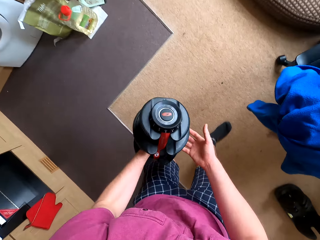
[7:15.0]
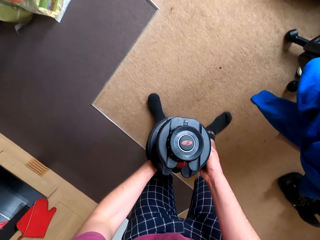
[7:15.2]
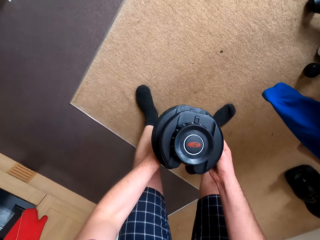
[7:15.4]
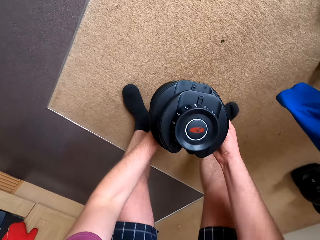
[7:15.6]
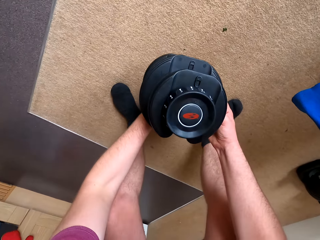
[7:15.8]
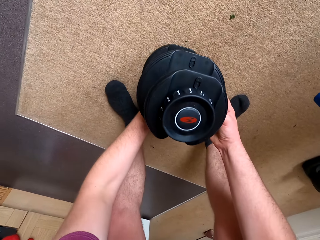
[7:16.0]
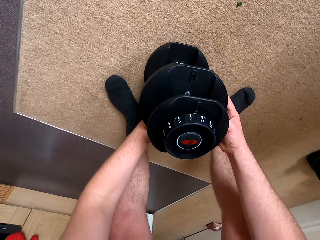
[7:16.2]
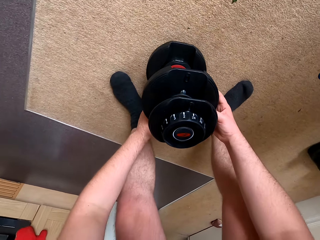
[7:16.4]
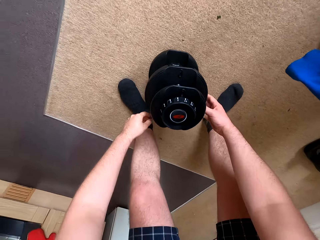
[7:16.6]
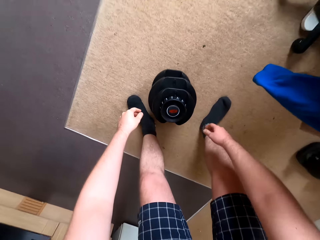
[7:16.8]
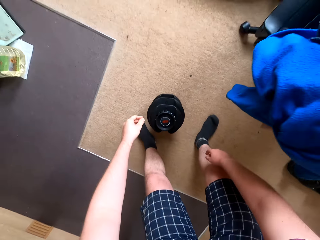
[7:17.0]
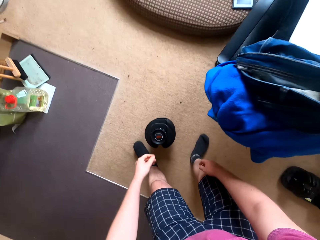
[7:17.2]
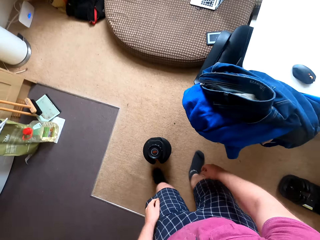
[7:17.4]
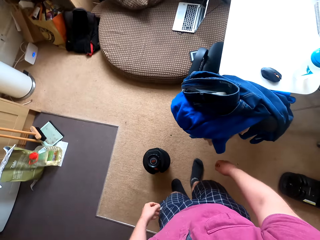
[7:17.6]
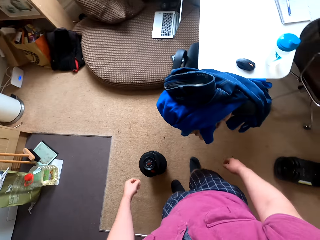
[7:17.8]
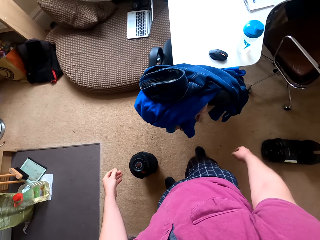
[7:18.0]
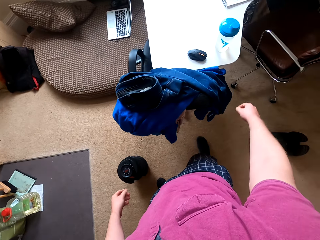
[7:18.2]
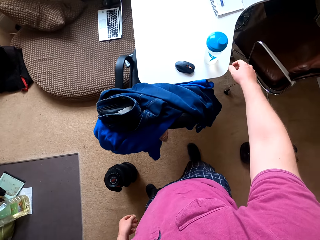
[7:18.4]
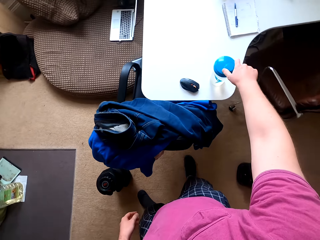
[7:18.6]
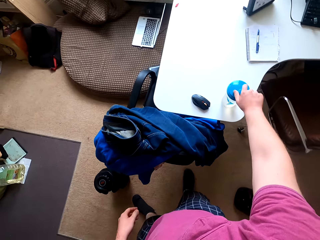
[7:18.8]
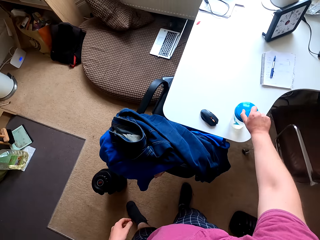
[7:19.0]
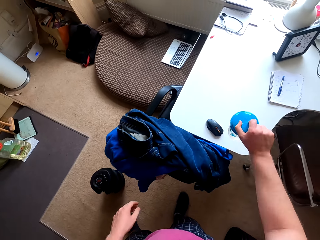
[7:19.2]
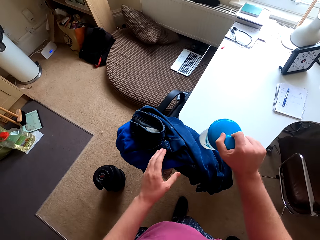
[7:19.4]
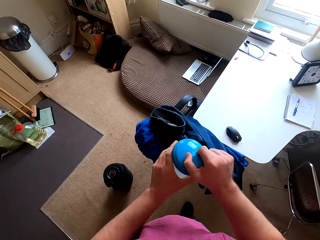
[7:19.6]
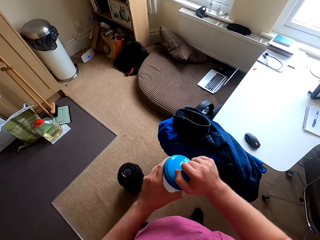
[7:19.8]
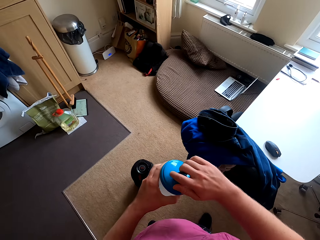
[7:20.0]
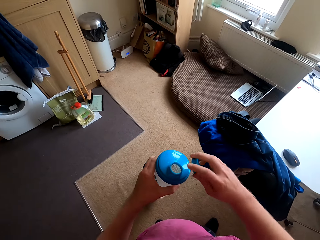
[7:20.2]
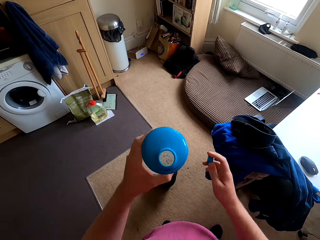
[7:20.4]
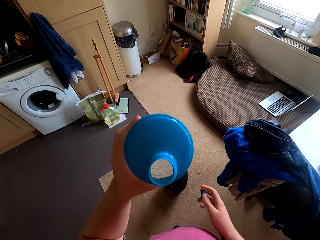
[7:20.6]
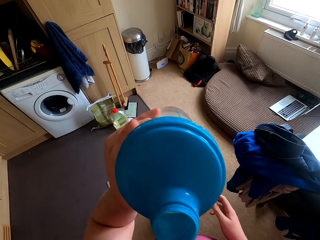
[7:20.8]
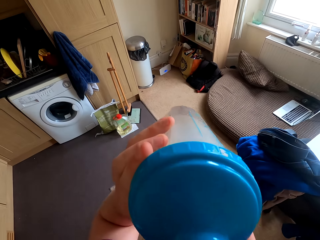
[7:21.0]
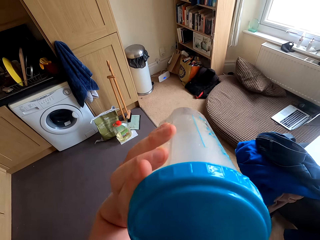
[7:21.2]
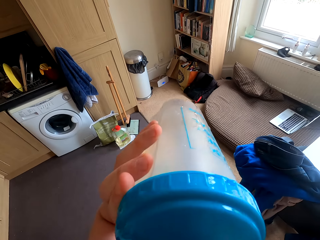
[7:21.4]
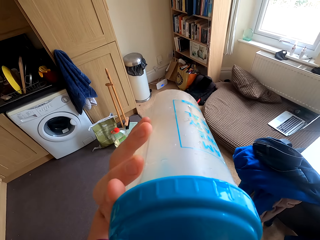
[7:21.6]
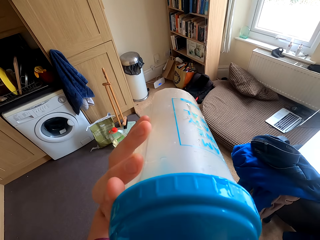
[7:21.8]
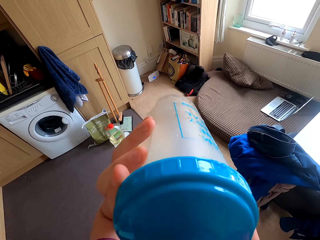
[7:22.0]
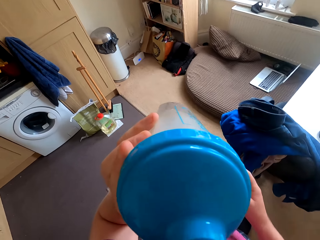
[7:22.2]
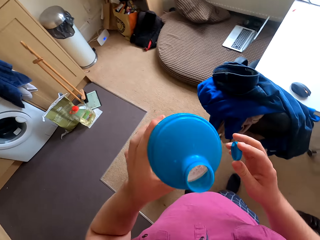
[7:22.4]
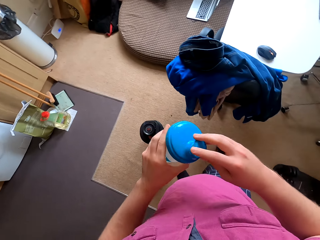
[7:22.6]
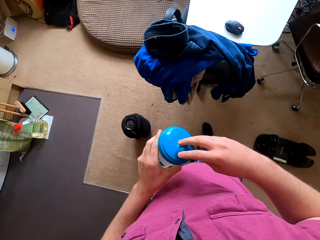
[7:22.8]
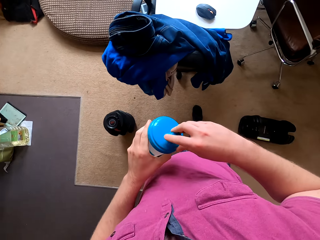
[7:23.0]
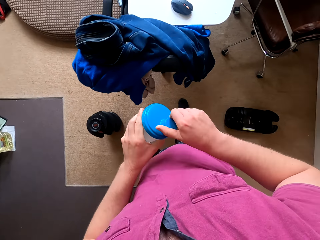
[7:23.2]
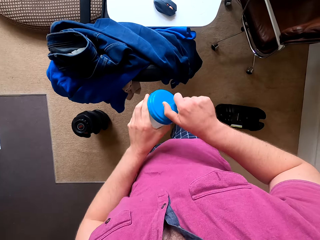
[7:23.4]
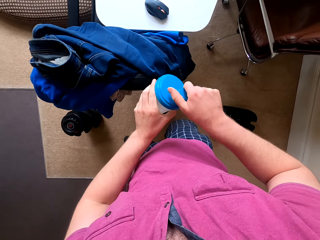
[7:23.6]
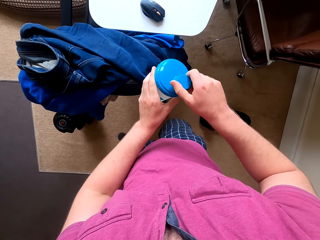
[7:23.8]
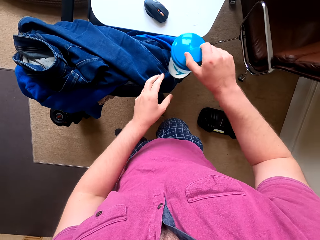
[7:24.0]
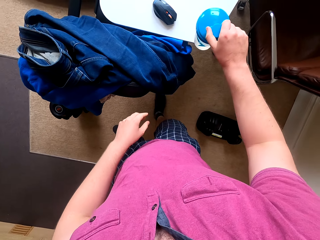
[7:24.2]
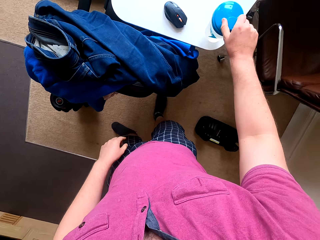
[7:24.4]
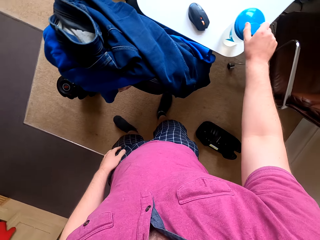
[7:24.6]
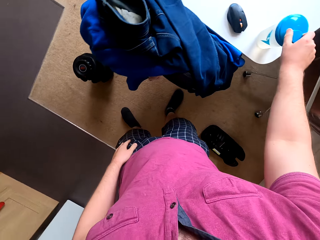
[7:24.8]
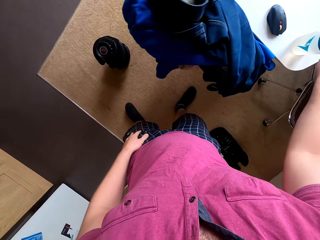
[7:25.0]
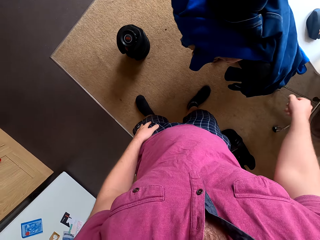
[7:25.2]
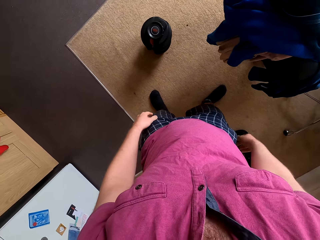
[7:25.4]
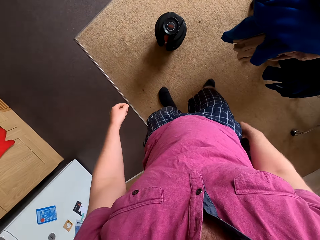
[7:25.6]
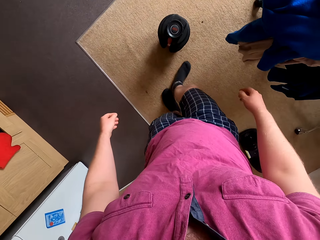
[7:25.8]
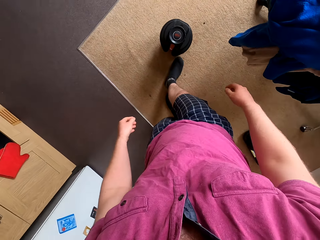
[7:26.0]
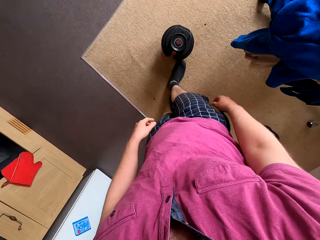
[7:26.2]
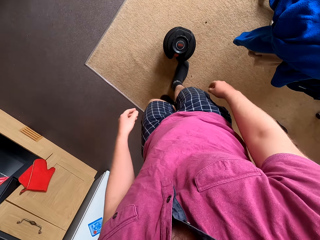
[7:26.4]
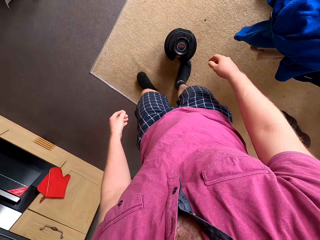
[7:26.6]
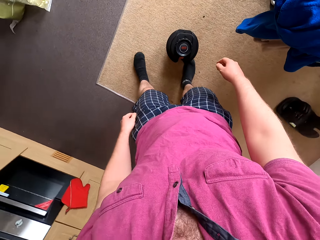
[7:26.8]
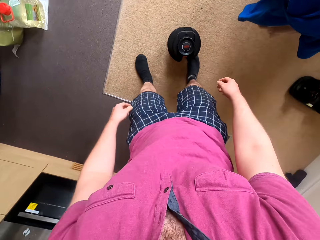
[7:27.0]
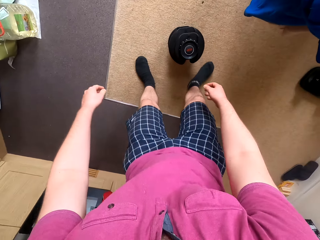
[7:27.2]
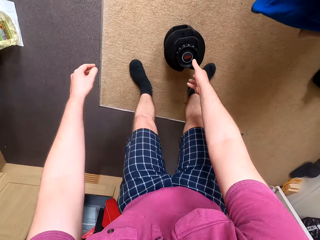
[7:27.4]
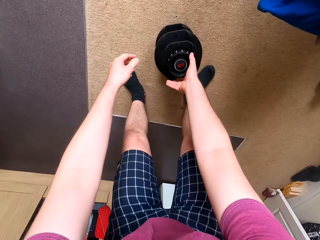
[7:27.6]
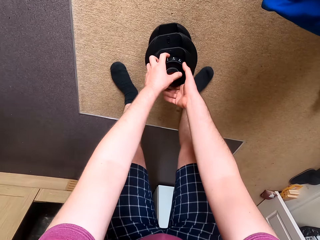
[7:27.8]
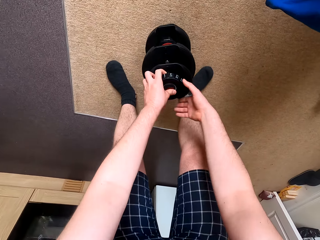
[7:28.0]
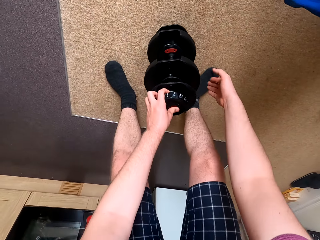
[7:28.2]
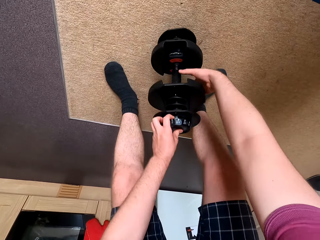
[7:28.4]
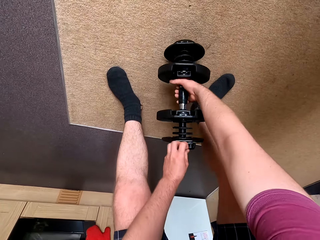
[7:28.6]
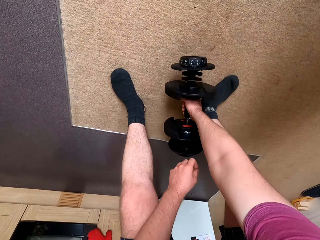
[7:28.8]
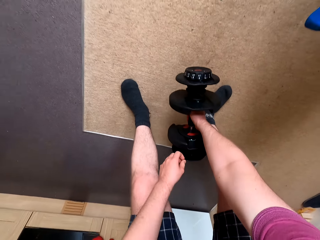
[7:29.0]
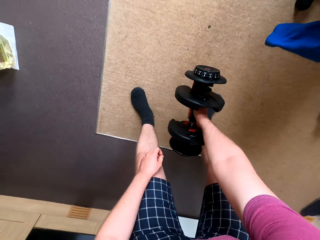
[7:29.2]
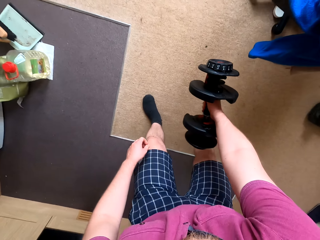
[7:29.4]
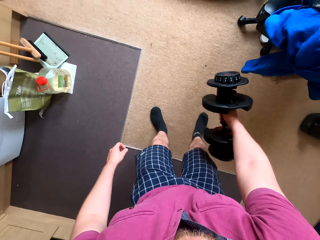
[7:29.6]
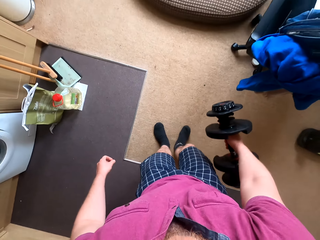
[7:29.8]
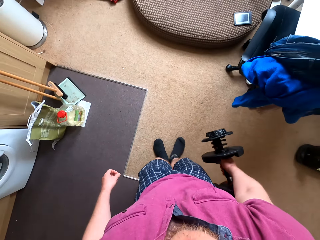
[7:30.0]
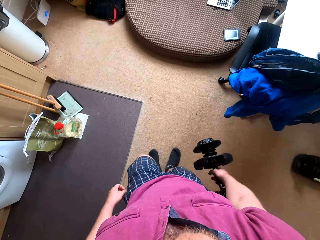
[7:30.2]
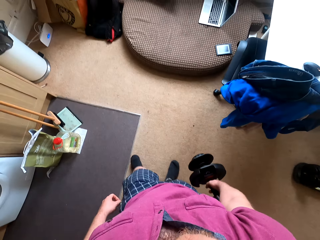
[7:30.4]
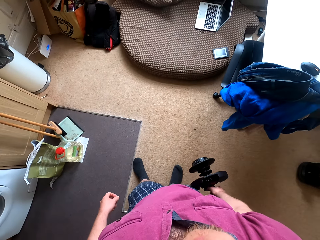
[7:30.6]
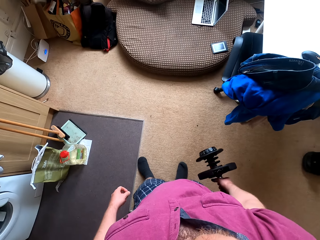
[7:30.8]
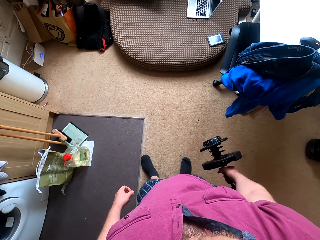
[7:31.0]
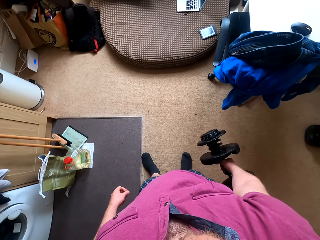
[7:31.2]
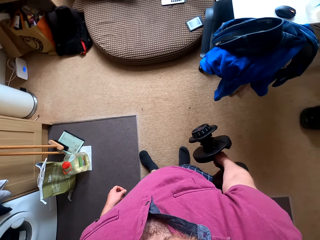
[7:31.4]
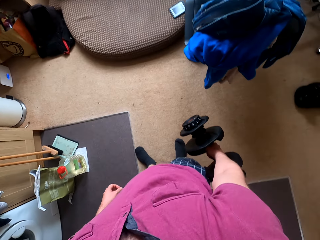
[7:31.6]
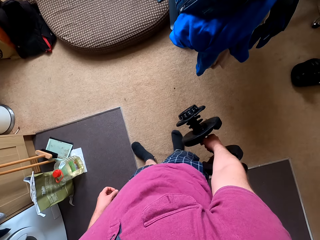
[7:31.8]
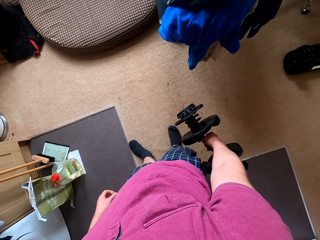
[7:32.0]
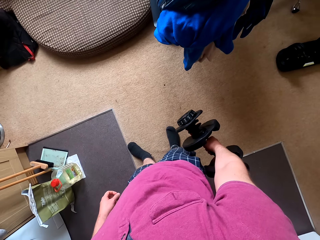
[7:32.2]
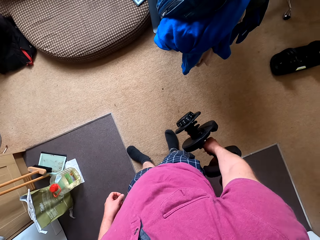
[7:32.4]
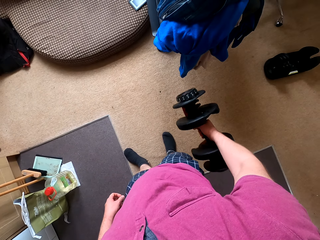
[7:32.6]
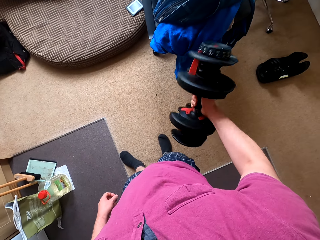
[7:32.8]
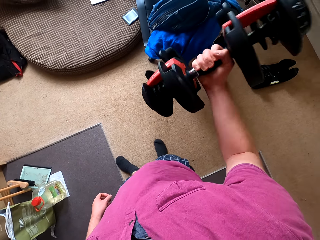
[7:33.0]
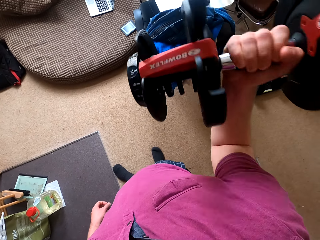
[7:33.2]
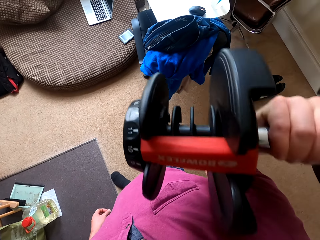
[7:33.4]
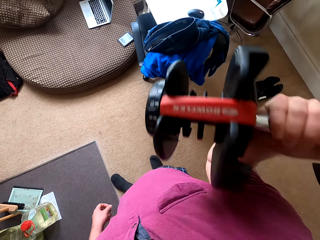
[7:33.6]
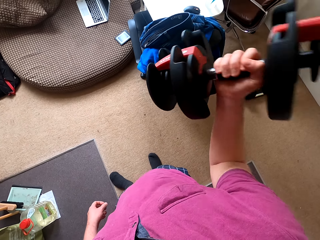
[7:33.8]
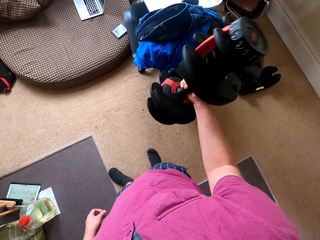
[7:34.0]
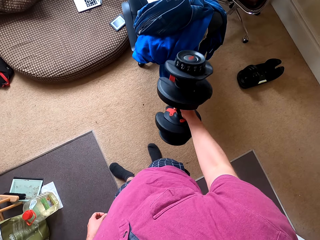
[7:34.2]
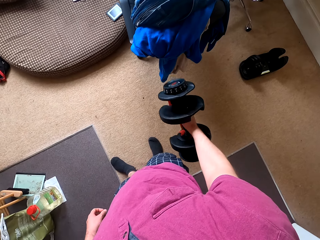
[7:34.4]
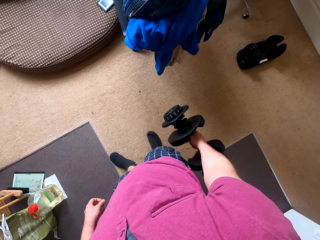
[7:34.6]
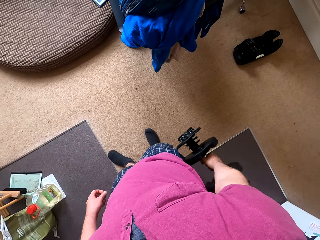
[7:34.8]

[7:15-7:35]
The camera wearer puts the dumbbell on the floor. They move towards the table. They touch the water bottle. They pick up the water bottle. They open the water bottle. They drink water from the water bottle. They close the water bottle. They put the water bottle on top of the table. They pick up the dumbbell on top of the carpet. They lift the dumbbell.

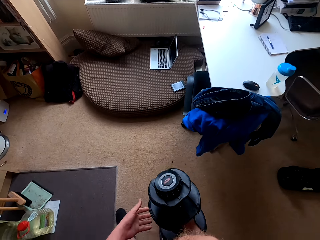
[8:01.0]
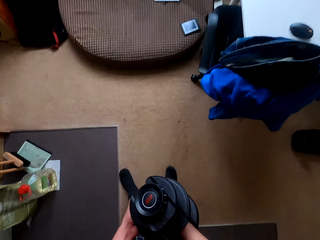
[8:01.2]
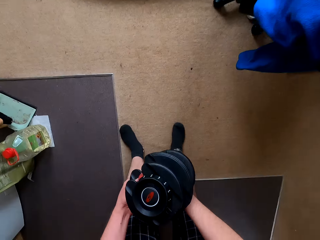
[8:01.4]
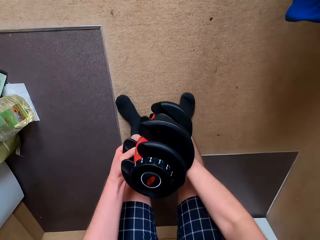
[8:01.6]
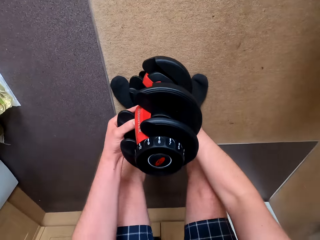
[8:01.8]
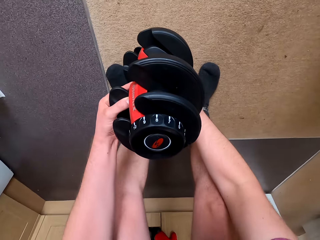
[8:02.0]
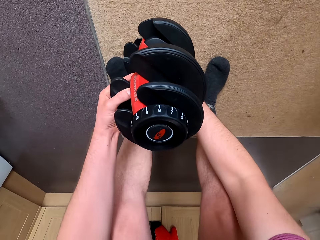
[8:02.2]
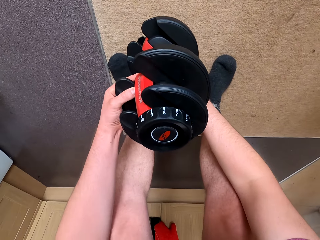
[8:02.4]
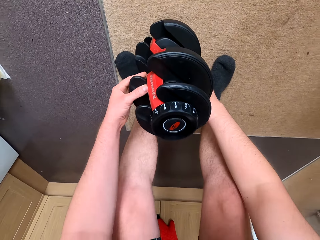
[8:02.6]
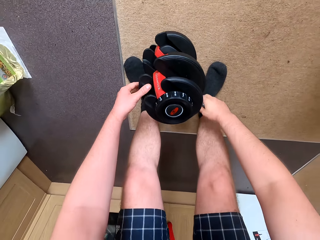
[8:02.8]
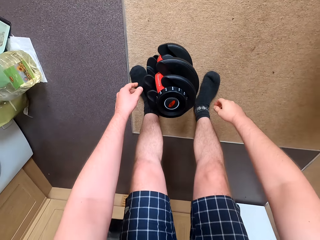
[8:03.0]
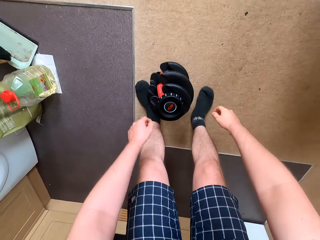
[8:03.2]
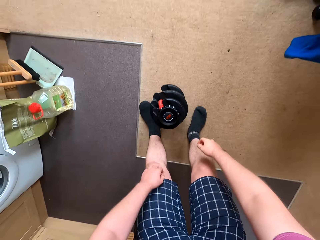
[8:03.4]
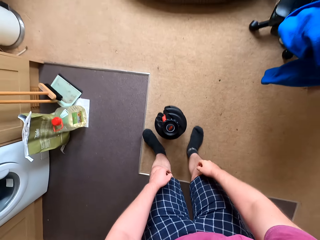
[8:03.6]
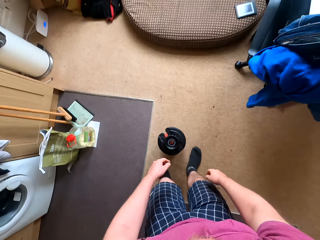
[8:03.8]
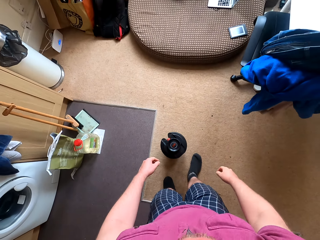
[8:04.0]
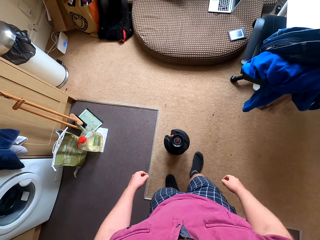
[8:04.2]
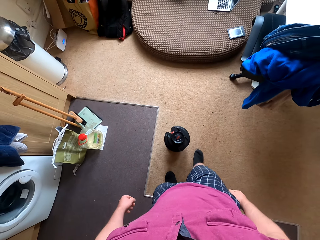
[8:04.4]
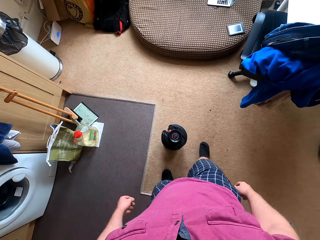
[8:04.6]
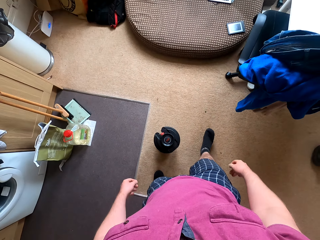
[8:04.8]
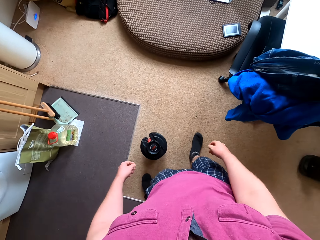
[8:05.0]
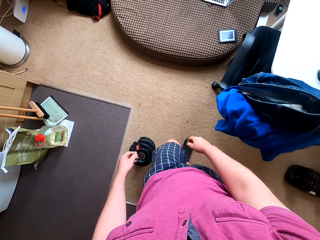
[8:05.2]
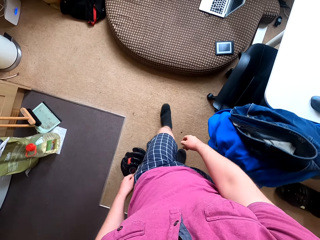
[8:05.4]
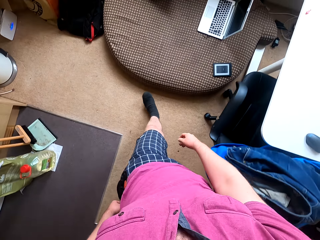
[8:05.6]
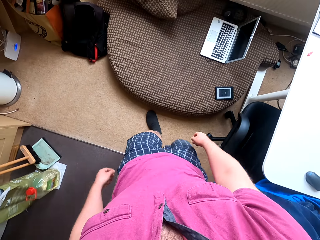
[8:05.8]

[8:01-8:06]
The camera wearer puts the dumbbell on the floor. They make a sound.
